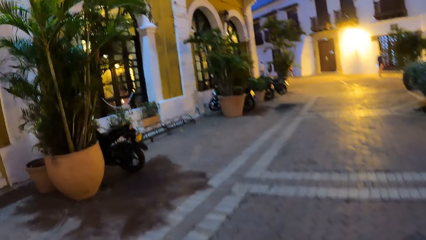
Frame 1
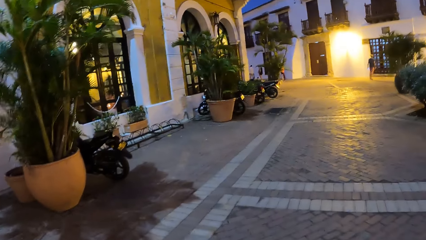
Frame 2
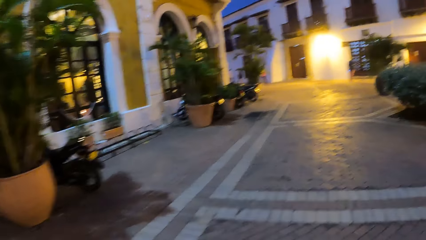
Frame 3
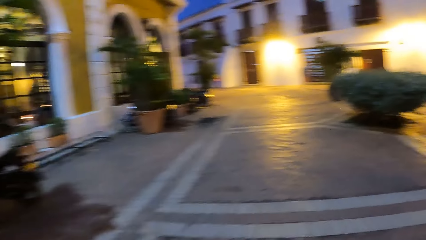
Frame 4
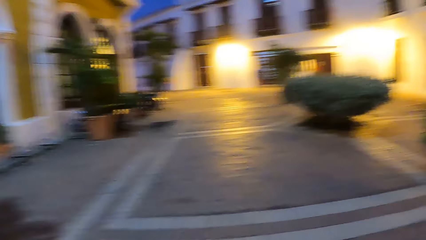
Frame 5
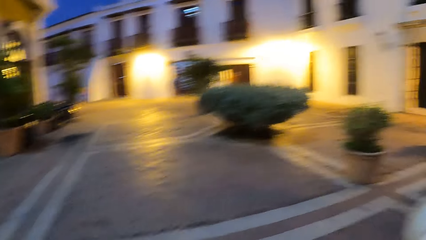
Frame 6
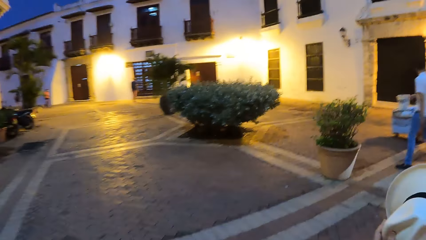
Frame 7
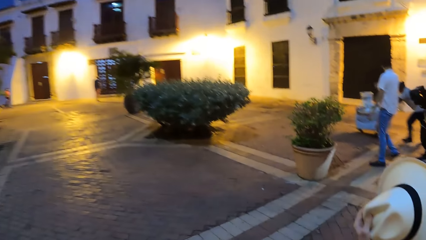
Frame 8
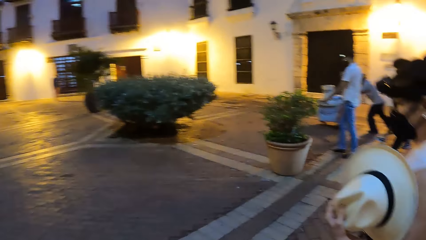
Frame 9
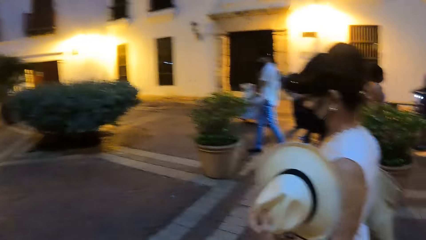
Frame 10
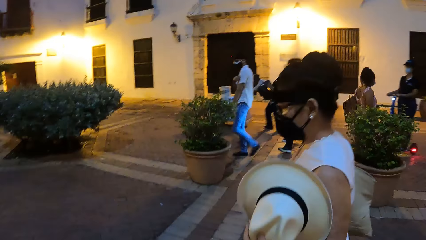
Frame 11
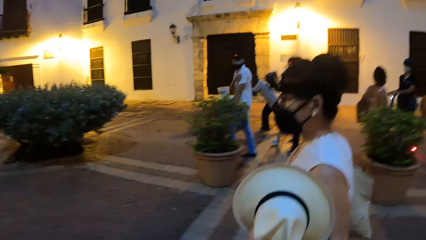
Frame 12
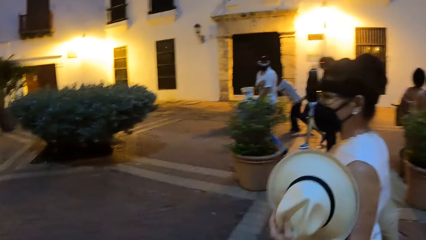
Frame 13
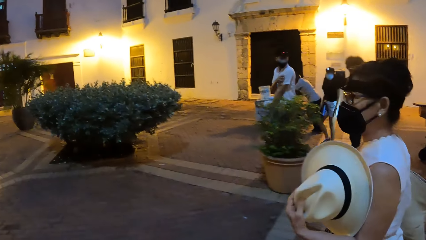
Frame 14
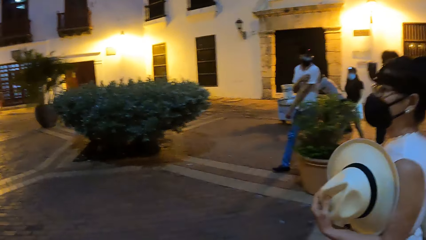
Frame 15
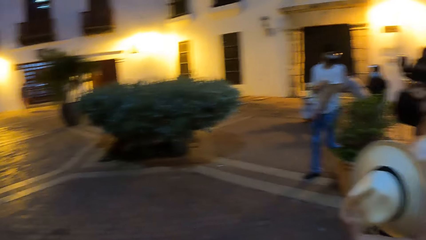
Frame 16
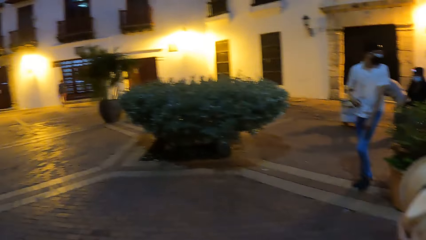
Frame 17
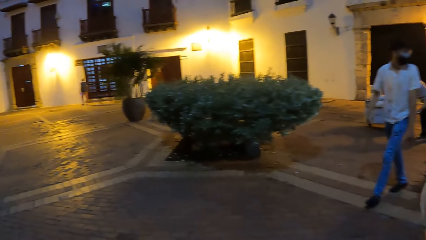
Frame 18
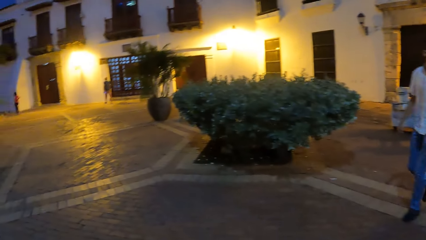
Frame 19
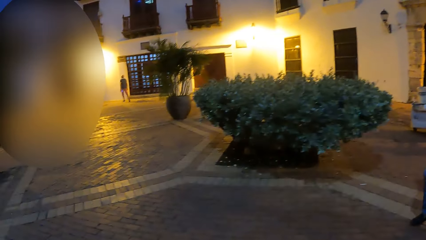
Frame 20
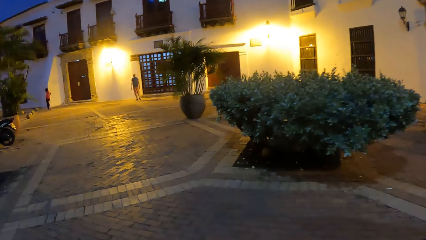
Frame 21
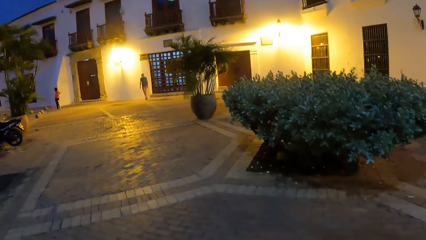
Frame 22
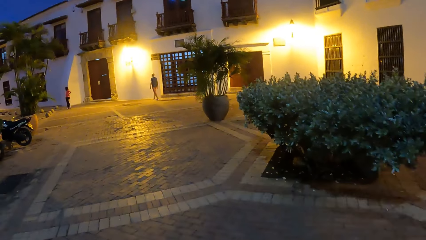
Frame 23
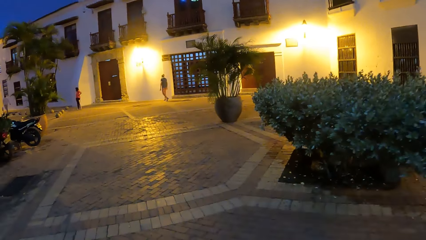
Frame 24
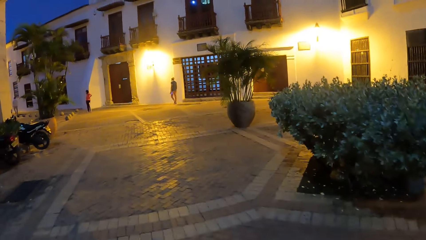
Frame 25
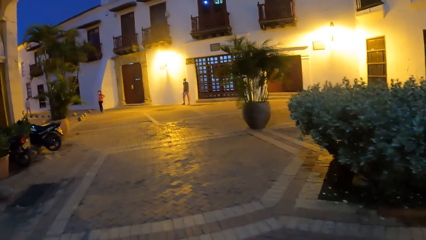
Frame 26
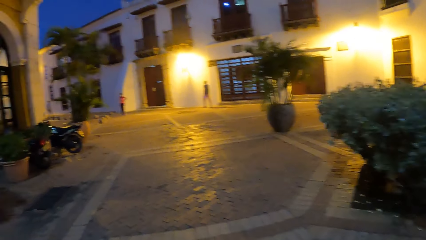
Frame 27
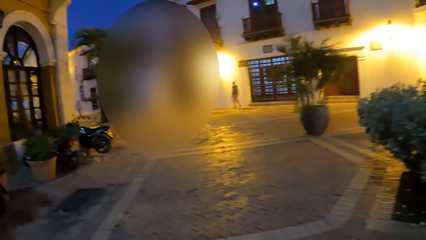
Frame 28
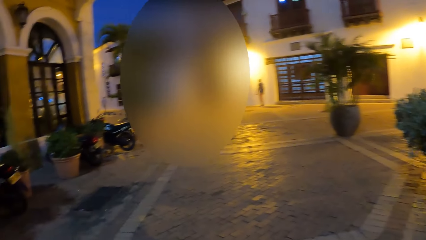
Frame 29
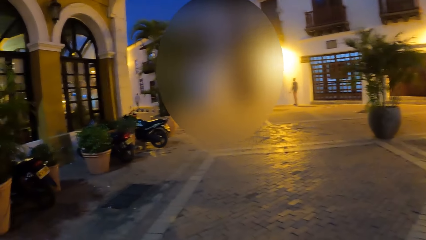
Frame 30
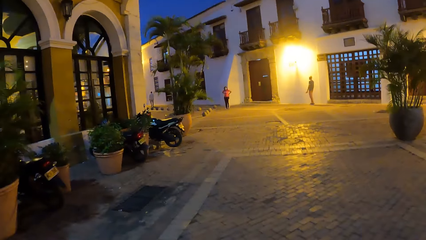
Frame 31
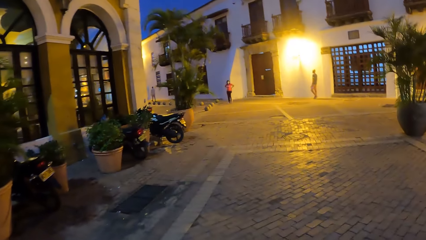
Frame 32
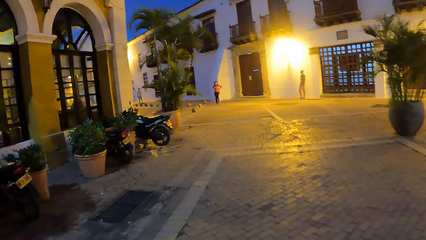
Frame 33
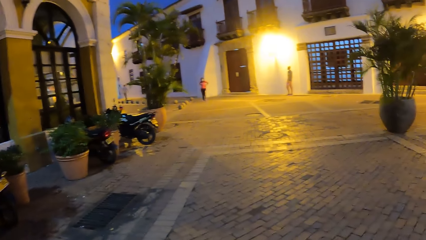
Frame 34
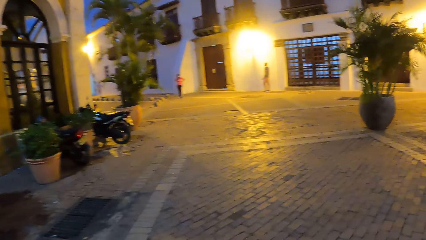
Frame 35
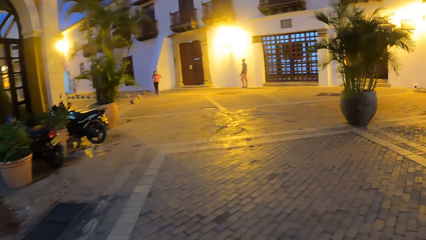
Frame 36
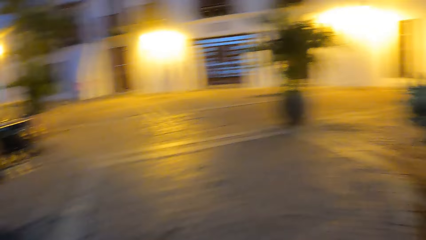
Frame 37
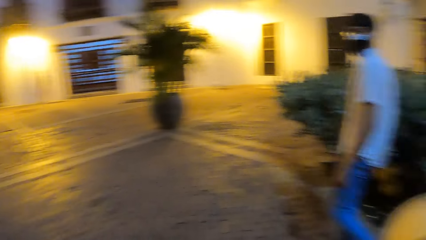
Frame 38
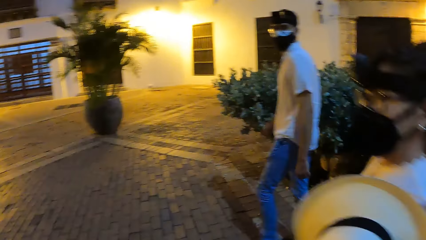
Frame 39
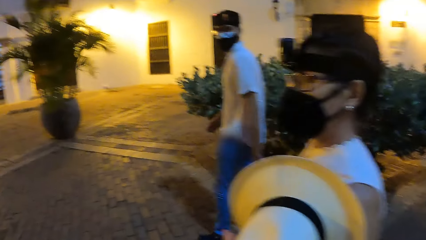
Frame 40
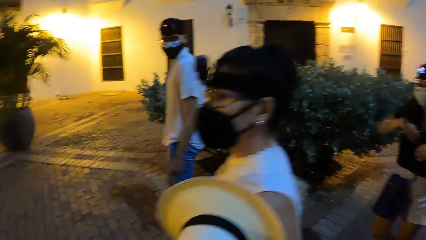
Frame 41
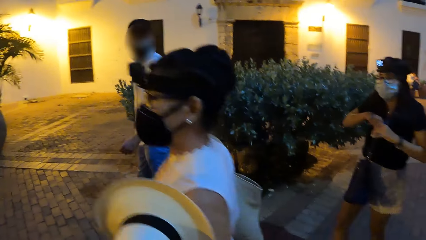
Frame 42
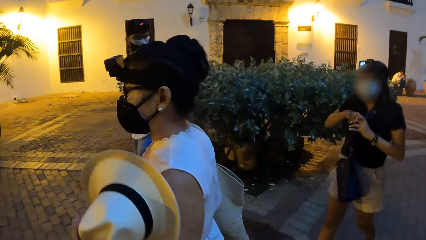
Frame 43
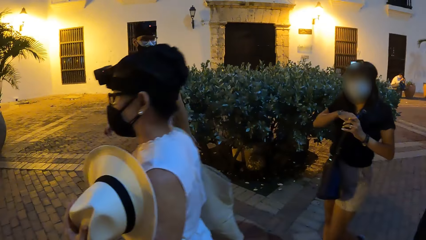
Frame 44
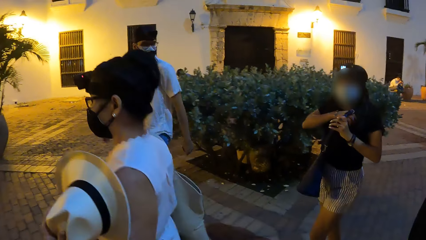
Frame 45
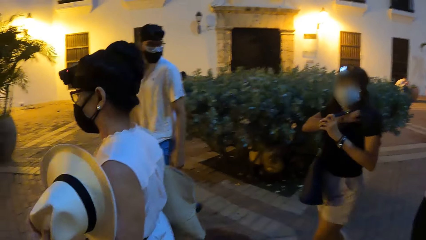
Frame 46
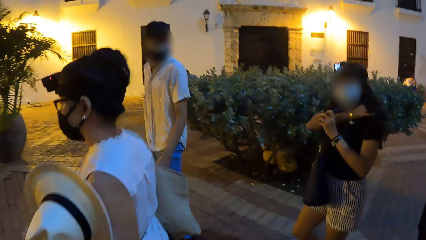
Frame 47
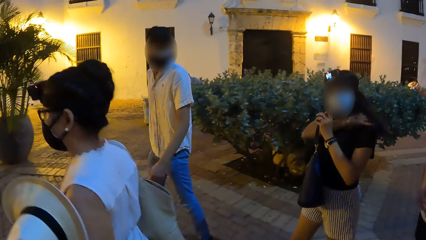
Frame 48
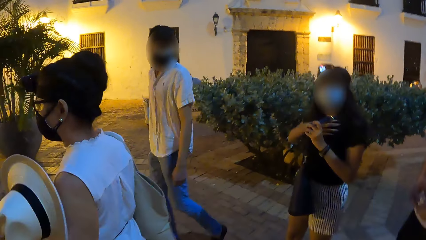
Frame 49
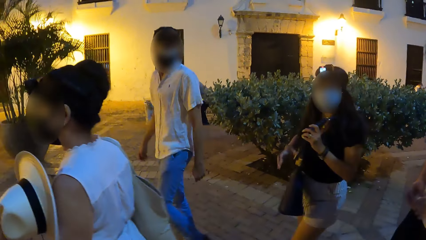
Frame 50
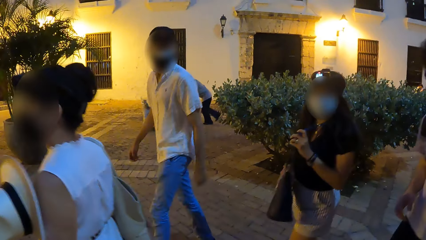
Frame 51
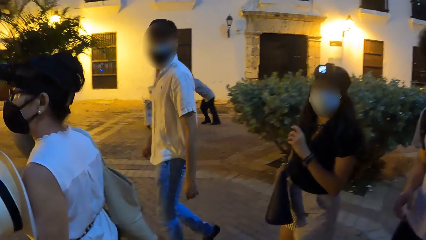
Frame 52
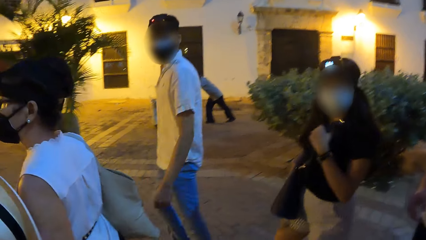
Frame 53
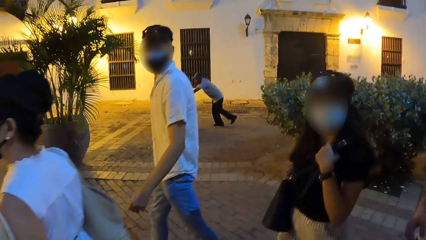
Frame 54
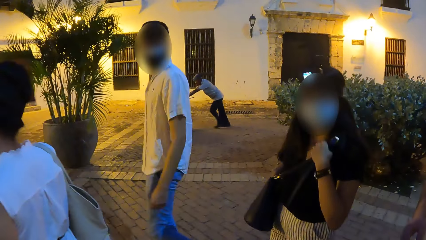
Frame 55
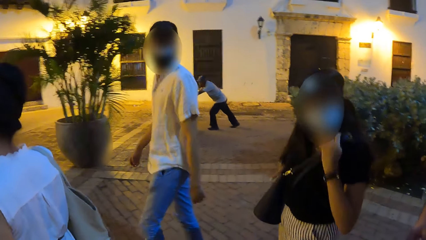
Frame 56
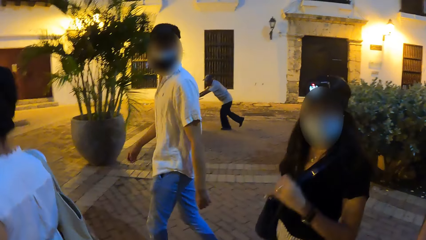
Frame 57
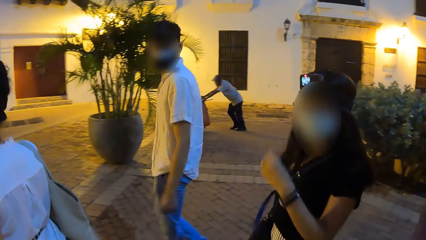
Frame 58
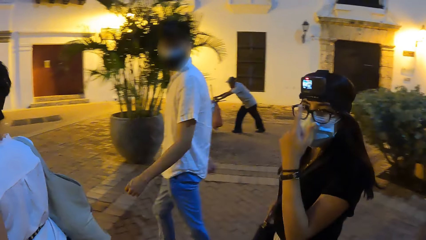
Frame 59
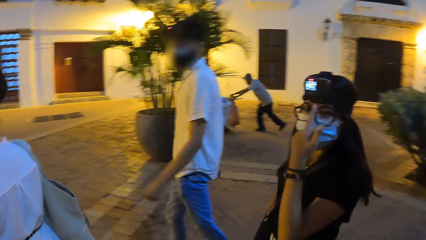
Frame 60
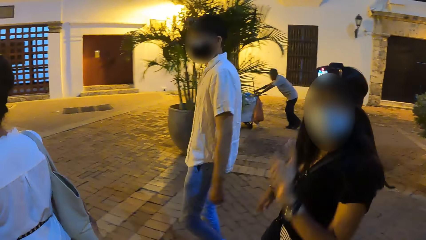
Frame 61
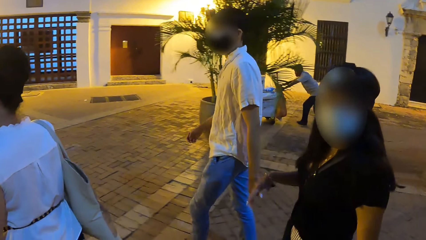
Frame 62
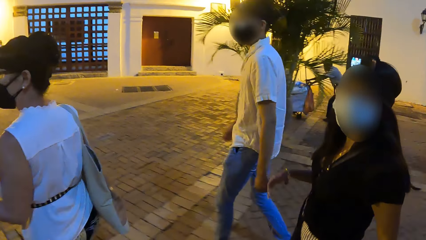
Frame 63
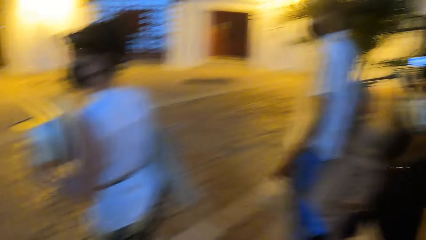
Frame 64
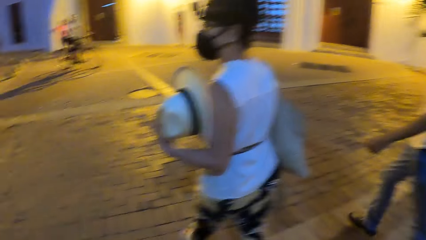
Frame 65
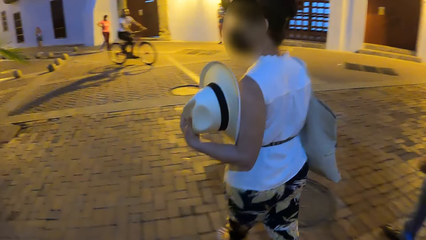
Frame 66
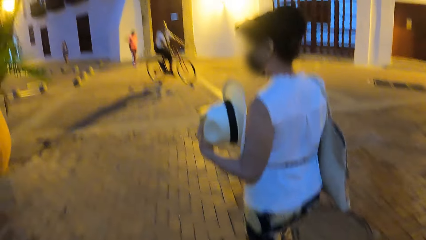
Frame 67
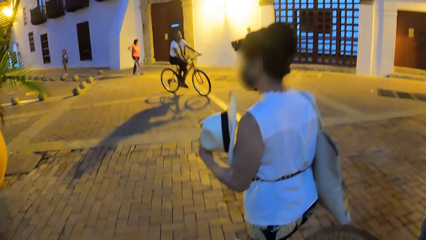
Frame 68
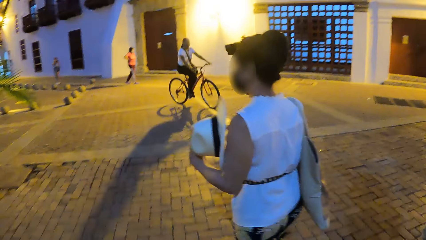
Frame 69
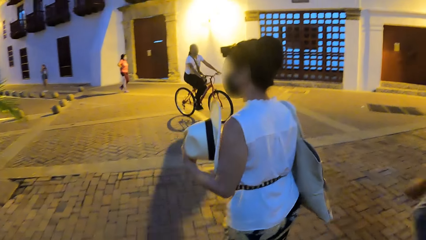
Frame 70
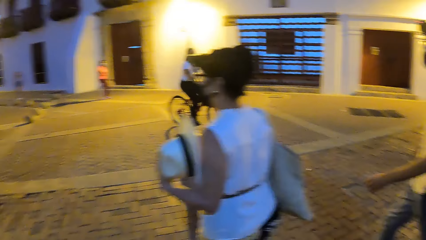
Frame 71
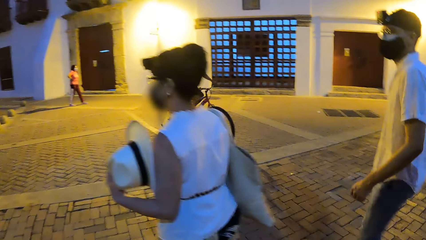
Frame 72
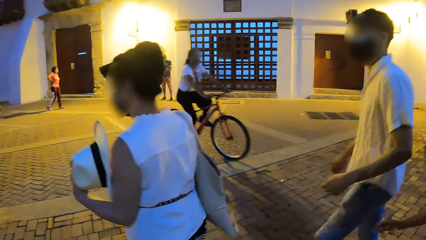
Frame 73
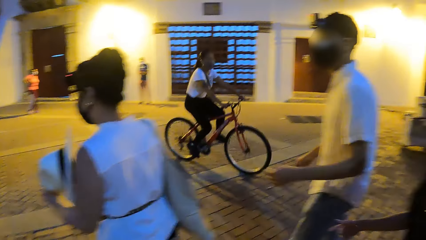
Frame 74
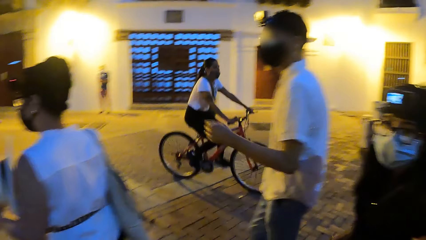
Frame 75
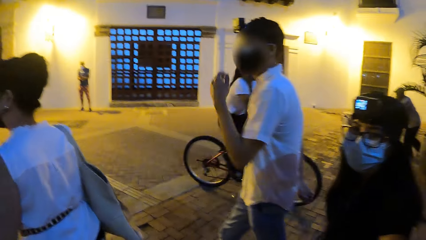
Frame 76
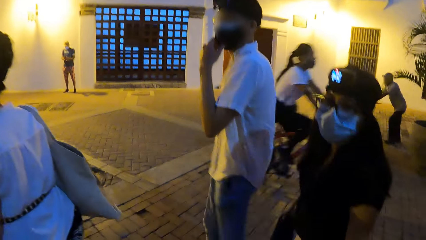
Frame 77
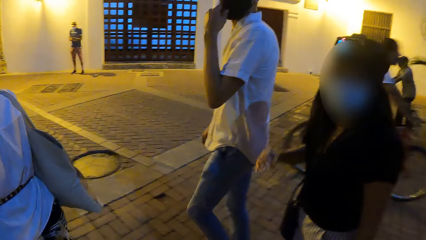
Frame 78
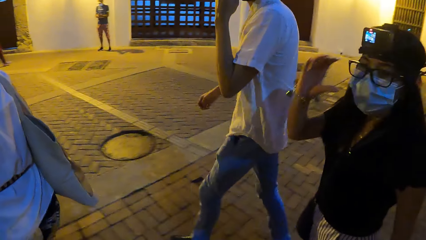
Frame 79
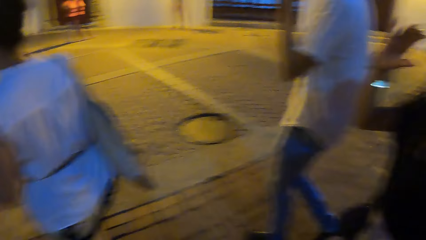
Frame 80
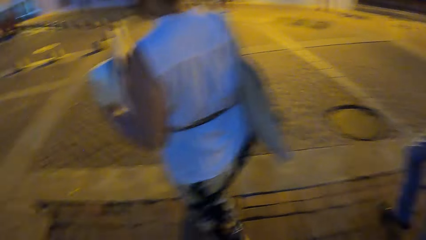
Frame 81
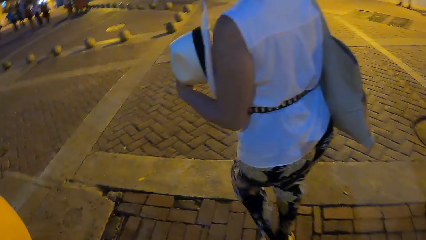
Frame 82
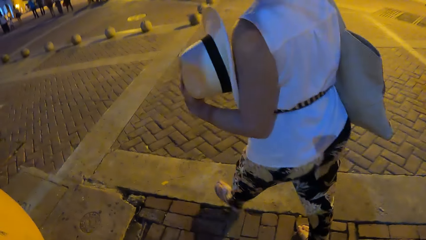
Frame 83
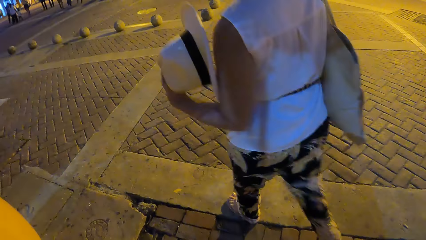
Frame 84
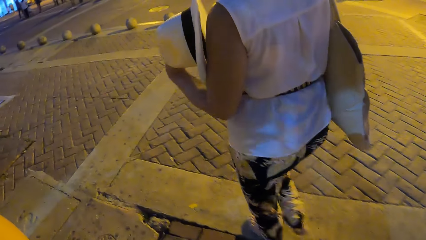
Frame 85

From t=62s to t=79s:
The camera wearer looks at a person. They look around the road. They look at the person and two other people. They converse with a person. They talk to the first person.
